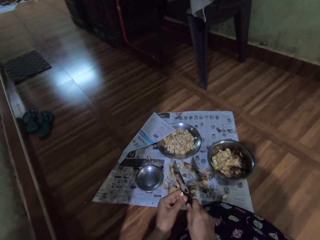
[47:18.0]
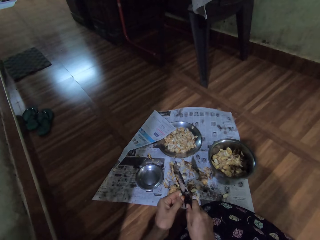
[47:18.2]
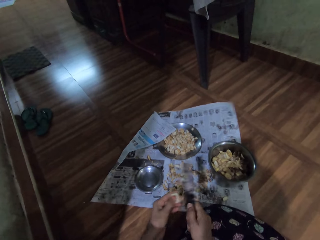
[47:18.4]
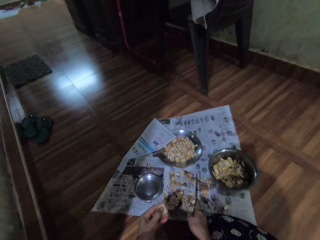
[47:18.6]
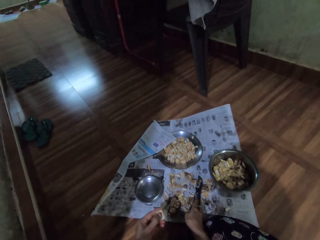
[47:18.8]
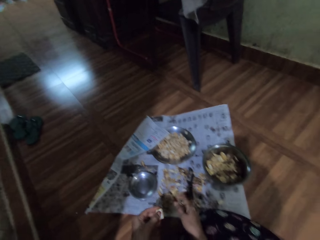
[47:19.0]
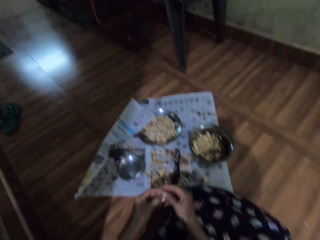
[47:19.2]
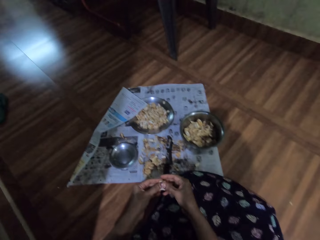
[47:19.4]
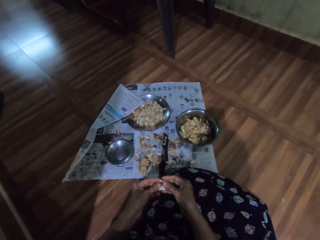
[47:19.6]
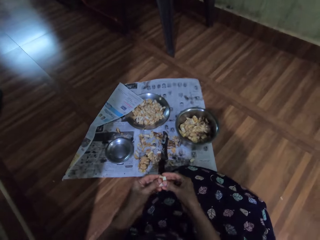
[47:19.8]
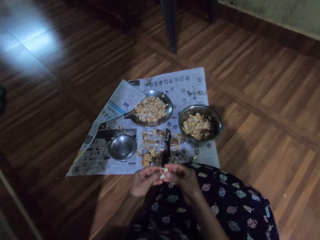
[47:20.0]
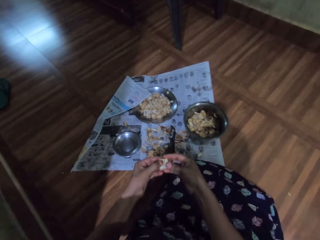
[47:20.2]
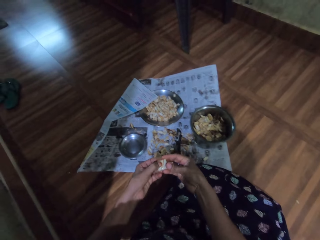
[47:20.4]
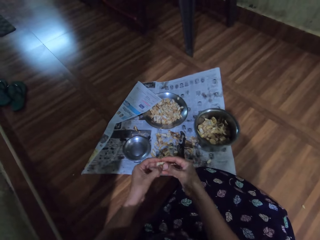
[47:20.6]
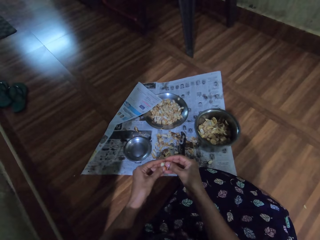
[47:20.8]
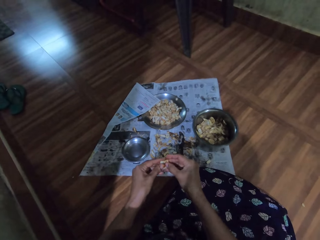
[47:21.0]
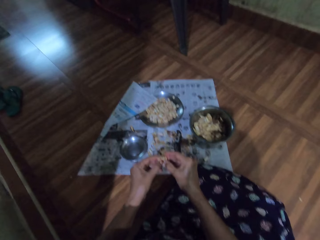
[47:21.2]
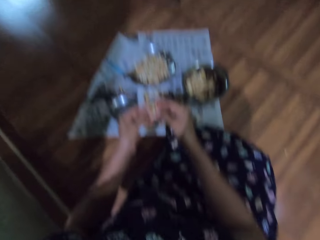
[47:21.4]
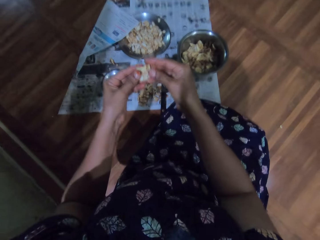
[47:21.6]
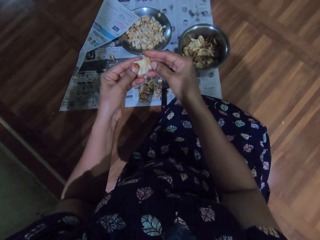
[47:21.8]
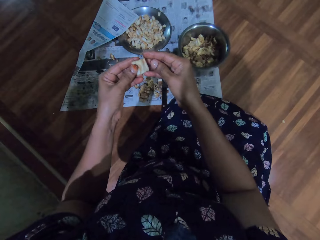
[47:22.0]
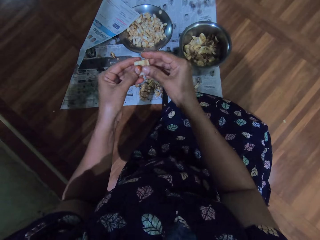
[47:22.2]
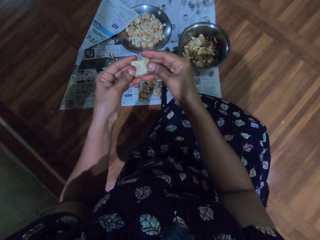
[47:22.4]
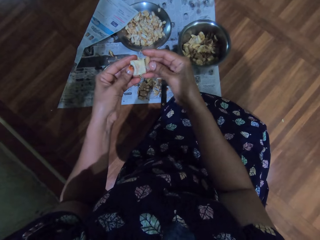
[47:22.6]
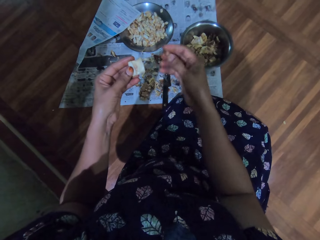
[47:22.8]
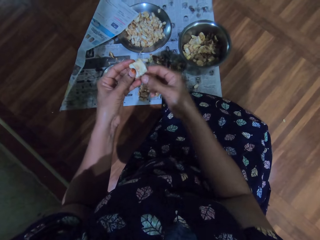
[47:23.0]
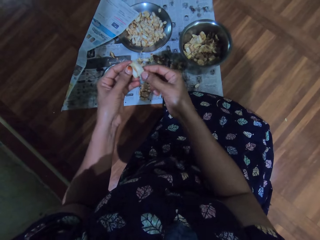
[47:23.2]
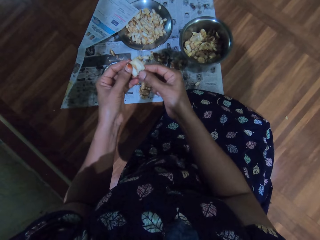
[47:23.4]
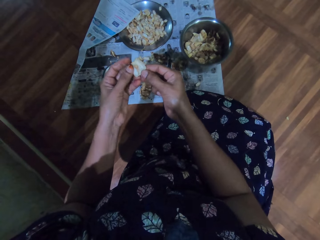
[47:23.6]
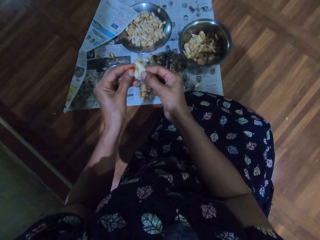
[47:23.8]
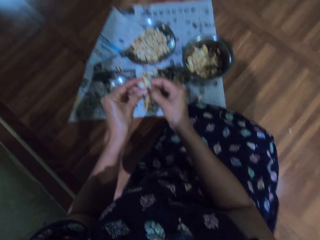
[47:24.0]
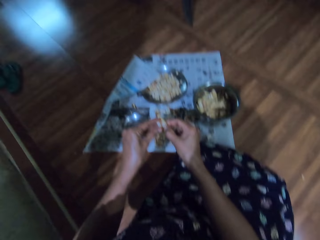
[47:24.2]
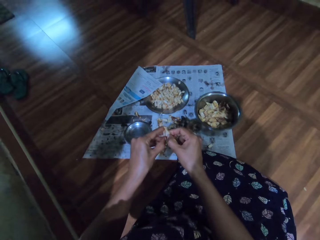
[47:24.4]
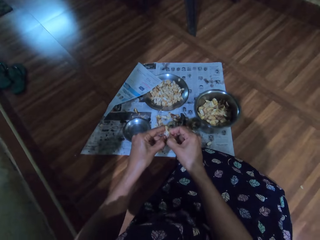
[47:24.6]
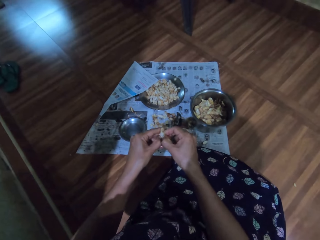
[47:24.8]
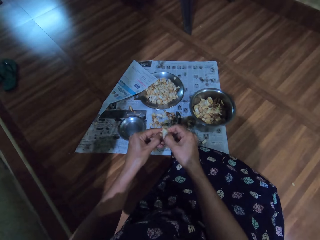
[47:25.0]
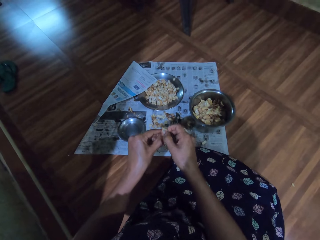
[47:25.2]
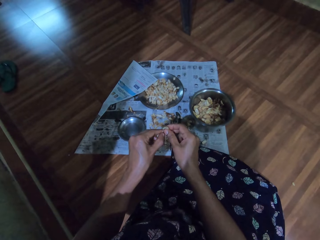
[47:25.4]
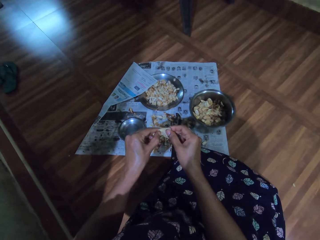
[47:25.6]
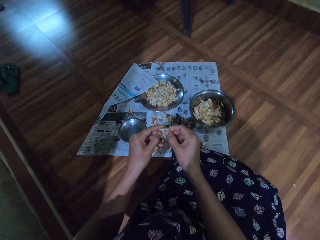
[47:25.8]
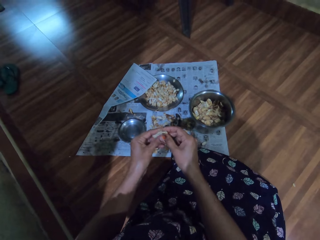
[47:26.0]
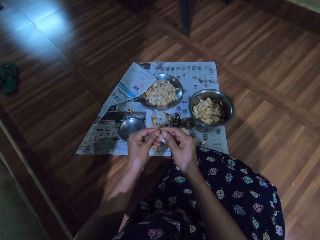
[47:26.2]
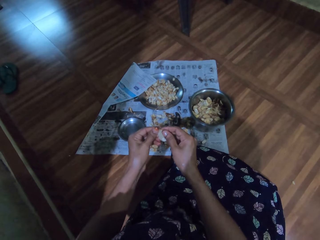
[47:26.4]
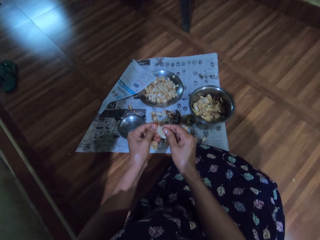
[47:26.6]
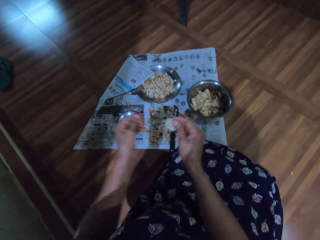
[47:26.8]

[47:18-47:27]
The camera wearer places the knife on the paper on the floor with her right hand. She peels the garlic slice in her left hand with both hands. She peels the garlic slice again.

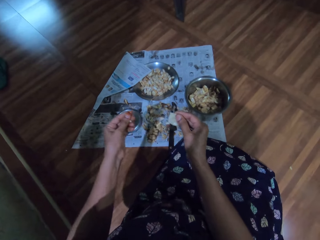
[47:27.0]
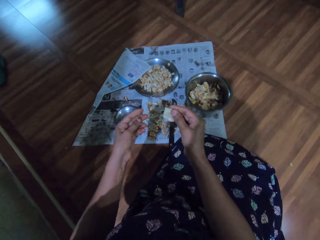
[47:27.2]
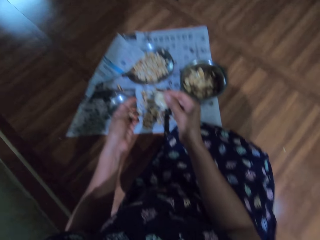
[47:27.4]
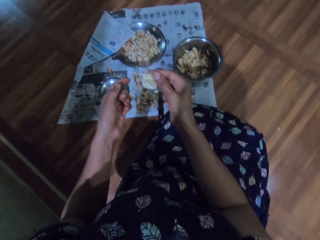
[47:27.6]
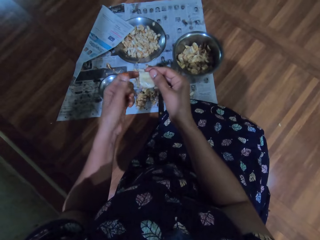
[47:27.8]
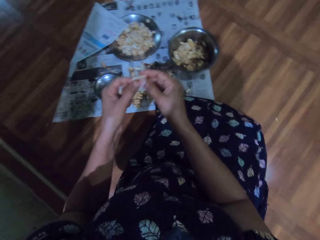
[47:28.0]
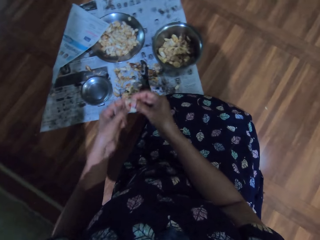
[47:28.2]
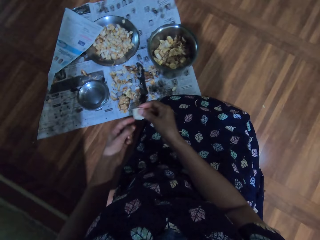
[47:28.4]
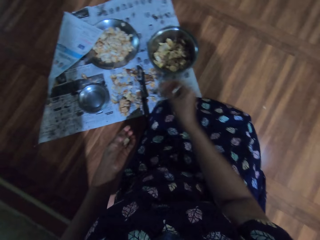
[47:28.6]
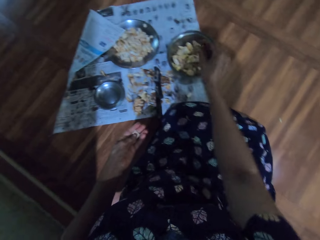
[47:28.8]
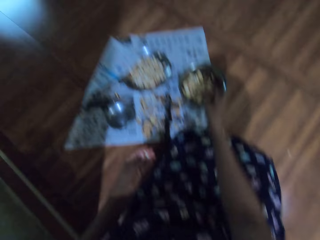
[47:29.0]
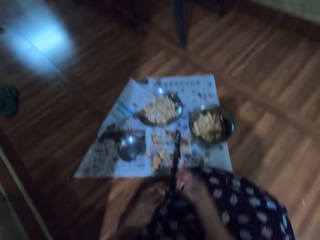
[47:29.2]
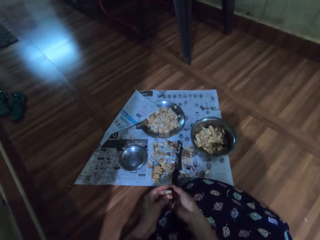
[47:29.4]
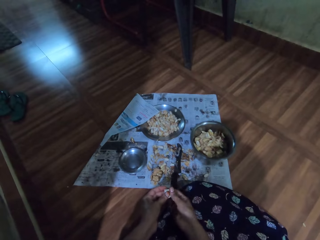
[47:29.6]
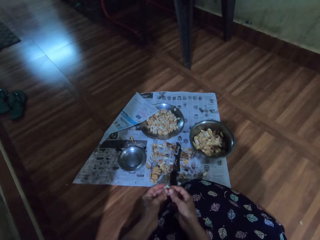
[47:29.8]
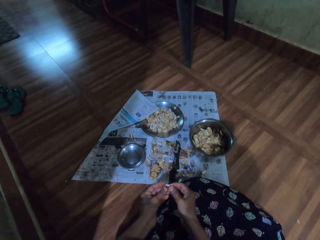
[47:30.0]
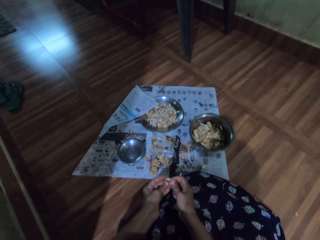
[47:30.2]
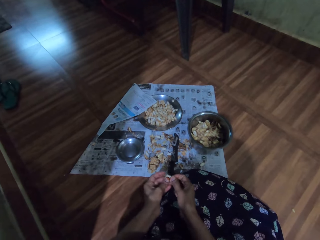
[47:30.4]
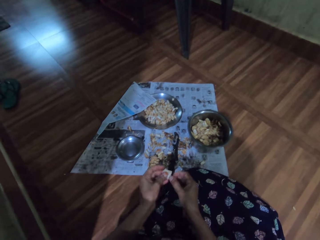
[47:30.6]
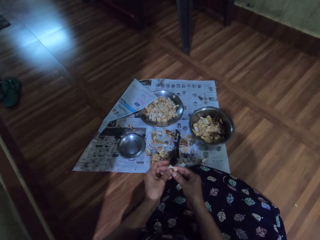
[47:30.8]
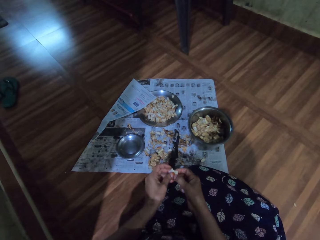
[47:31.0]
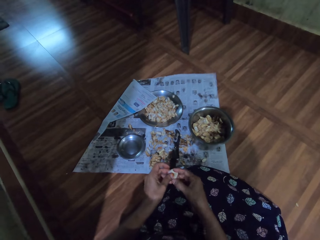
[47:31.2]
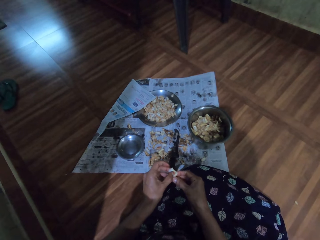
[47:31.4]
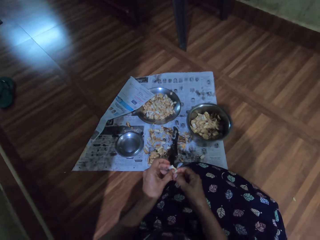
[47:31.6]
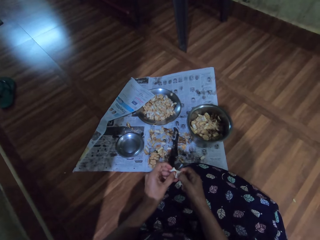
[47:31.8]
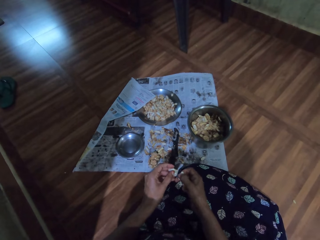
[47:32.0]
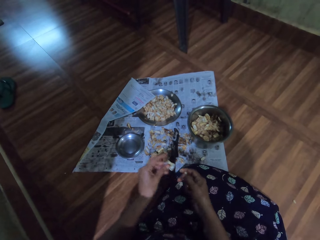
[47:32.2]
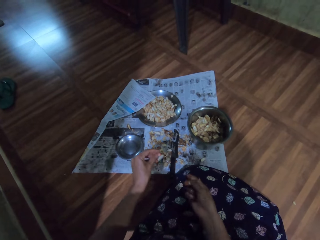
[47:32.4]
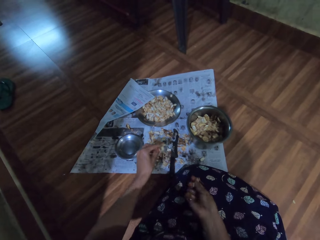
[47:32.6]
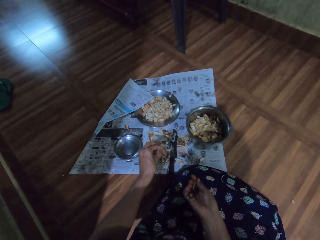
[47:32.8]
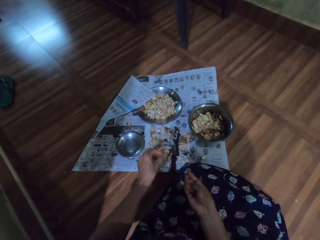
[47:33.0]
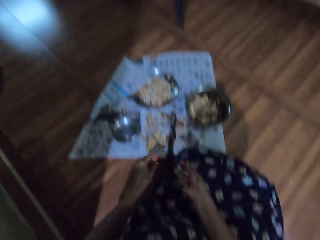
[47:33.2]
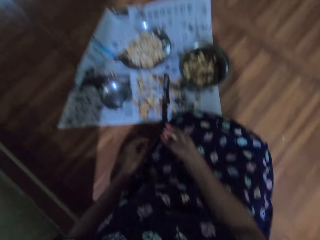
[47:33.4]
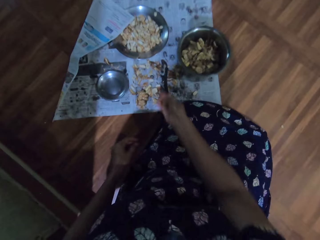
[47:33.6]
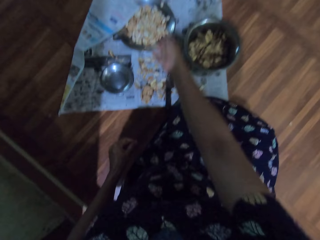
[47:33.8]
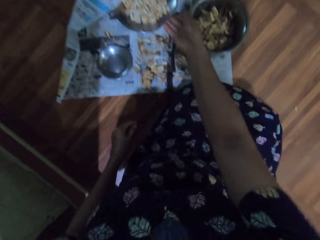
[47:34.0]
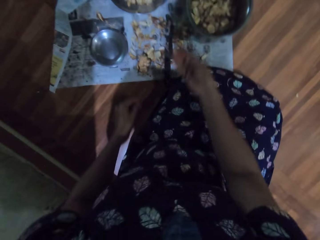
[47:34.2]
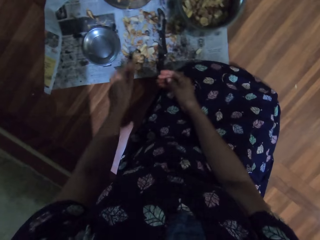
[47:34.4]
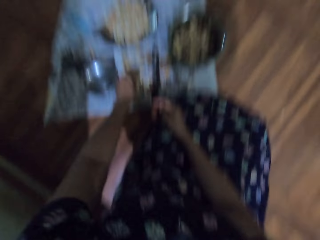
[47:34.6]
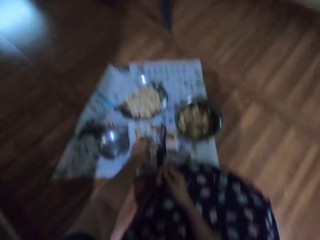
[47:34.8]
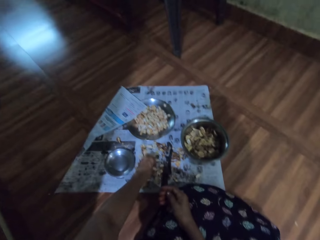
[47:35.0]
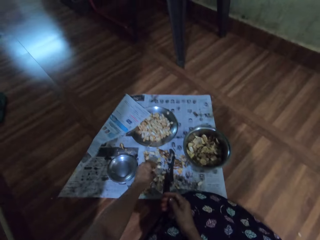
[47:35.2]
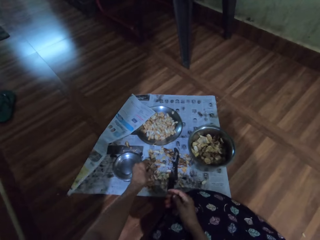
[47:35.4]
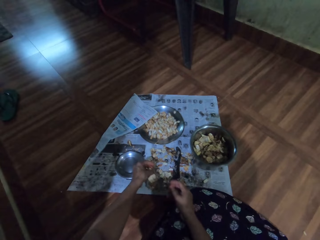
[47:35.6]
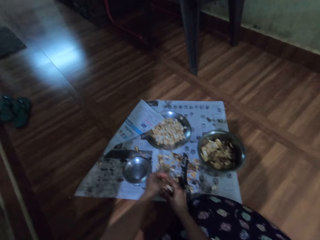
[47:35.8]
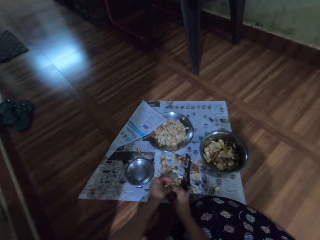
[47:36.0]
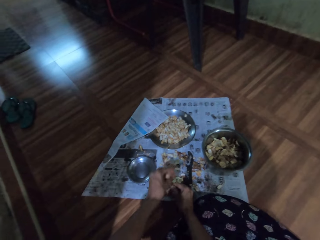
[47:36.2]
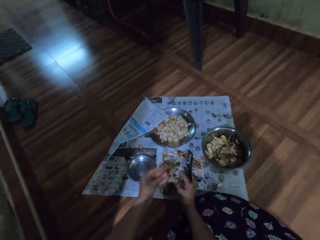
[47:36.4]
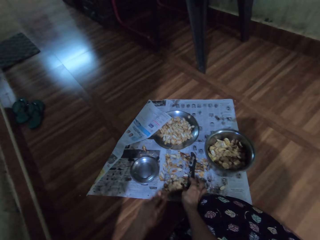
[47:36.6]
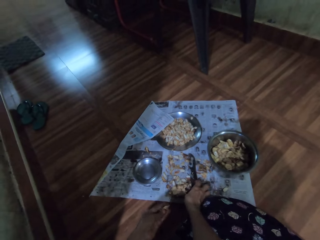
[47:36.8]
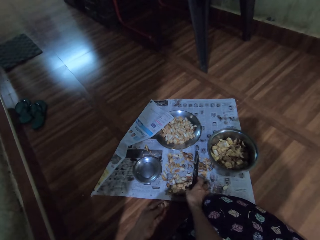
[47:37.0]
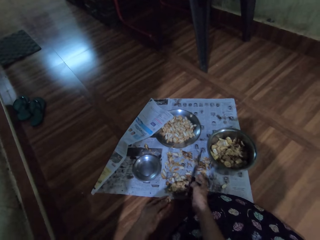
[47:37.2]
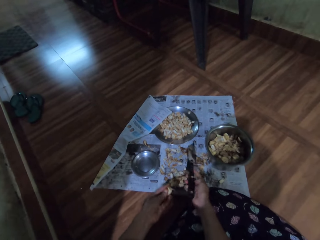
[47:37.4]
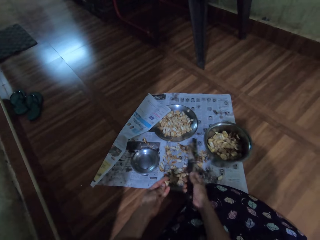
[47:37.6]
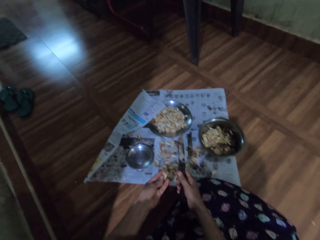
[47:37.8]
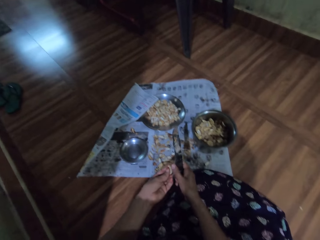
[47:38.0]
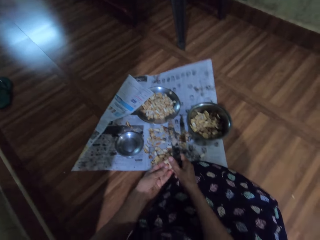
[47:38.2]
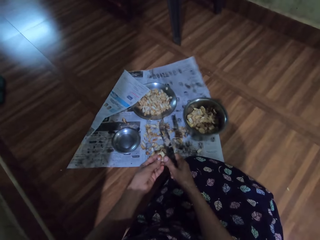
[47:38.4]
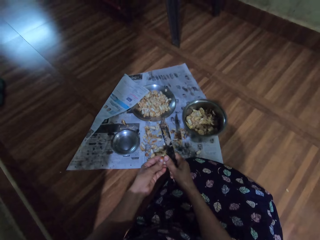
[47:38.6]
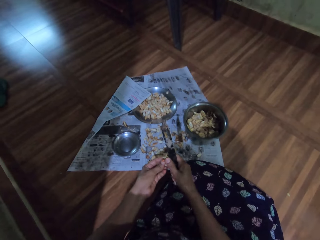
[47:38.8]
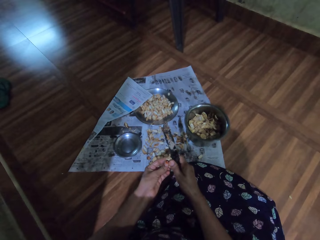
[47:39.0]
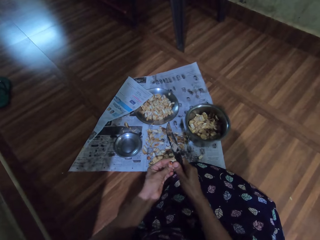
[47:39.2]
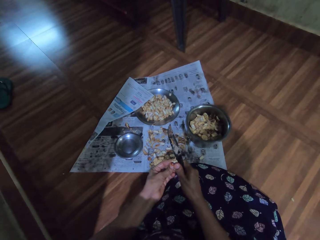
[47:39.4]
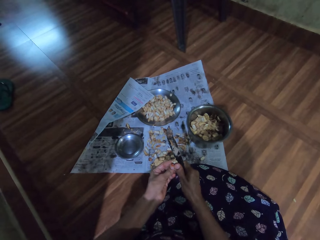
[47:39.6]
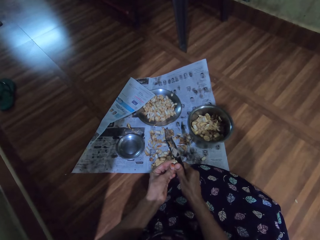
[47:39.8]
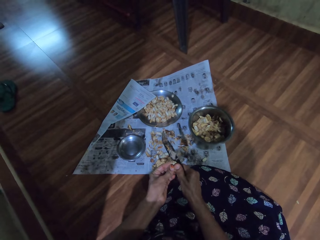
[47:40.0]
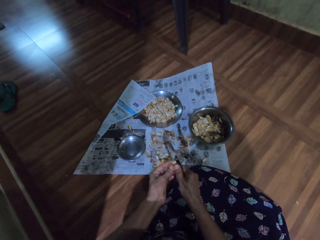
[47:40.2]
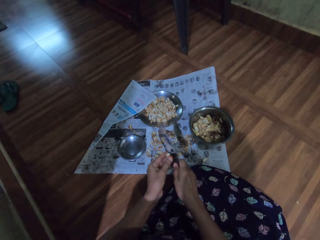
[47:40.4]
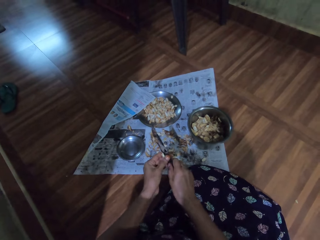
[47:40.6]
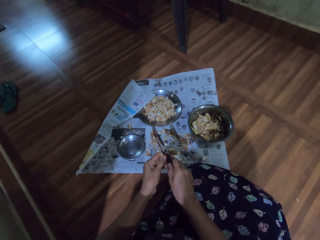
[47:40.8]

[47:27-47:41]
The camera wearer touches the garlic slice in her right hand with both hands. She removes her left hand from the garlic slice in both hands. She throws the garlic peel into the stainless bowl on the paper on the floor with her right hand. She peels the garlic peel in her left hand with both hands. She drops a garlic peel on the paper on the floor with her left hand. She throws the garlic peel into the stainless plate on the paper on the floor with her right hand. She picks the garlic bunch from the paper on the floor with her left hand. She cuts from the garlic bunch in her left hand with both hands. She peels something with both hands. She drops the garlic bunch on the paper on the floor with her right hand. She picks the knife from the paper on the floor with her right hand. She cuts the garlic slice in her left hand with the knife in her right hand.
